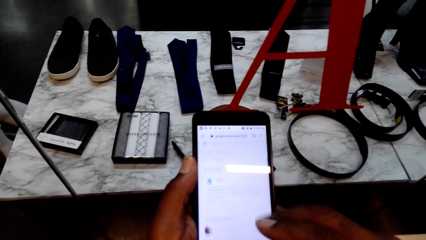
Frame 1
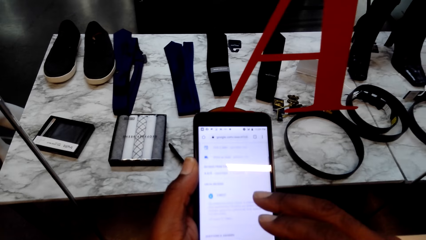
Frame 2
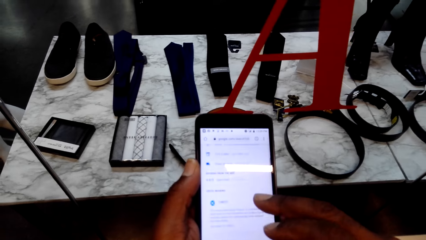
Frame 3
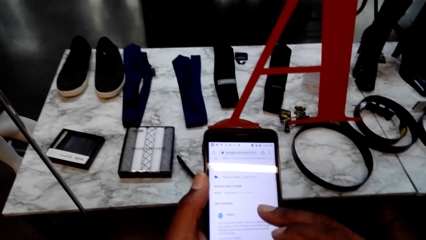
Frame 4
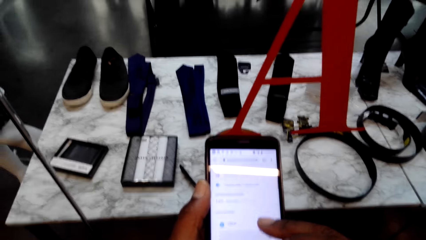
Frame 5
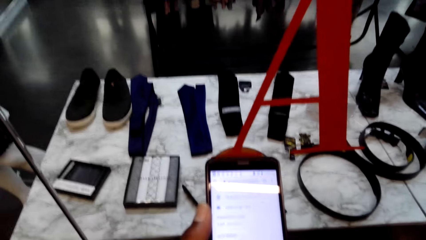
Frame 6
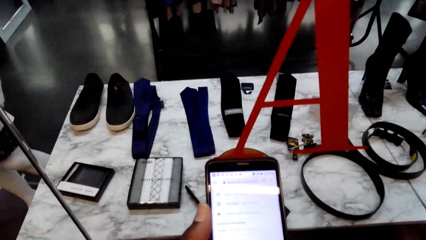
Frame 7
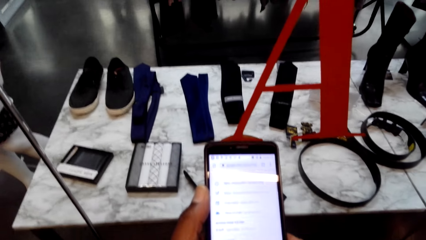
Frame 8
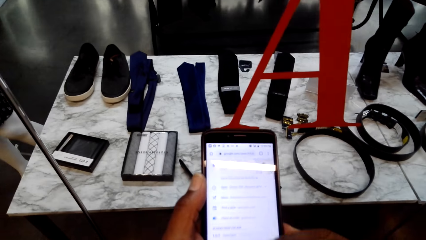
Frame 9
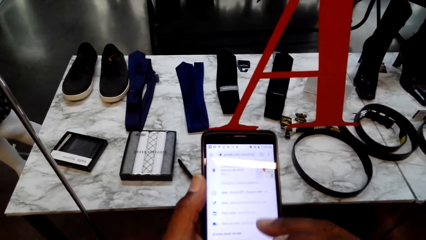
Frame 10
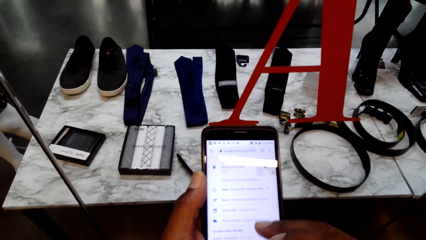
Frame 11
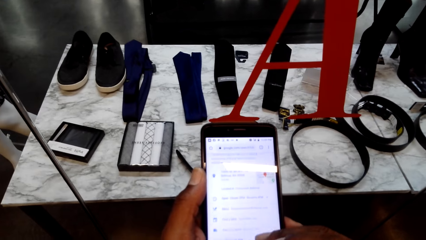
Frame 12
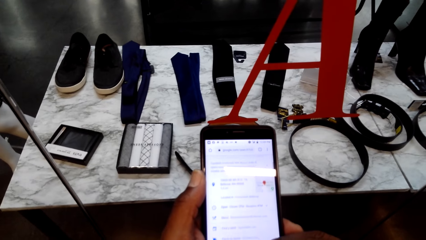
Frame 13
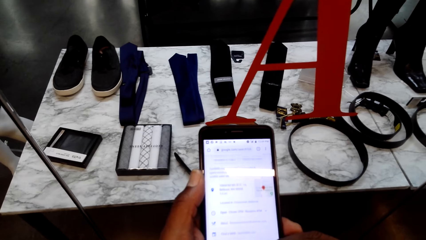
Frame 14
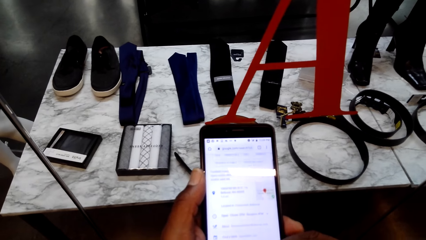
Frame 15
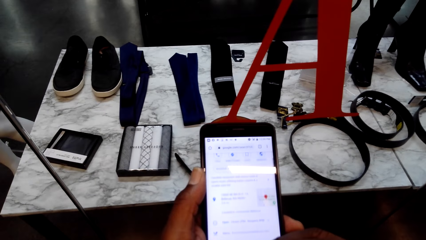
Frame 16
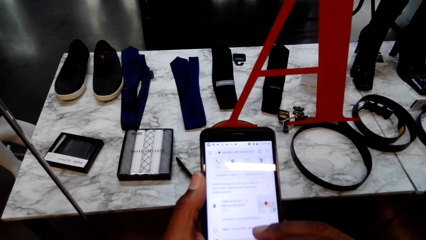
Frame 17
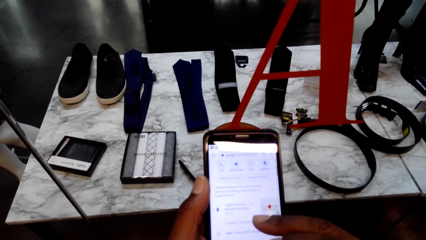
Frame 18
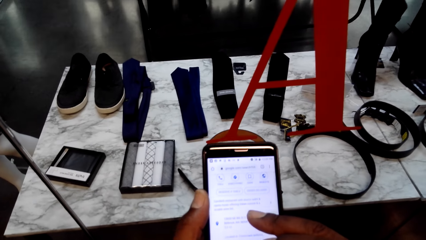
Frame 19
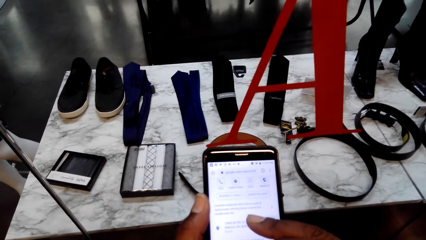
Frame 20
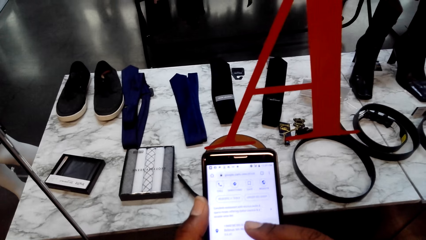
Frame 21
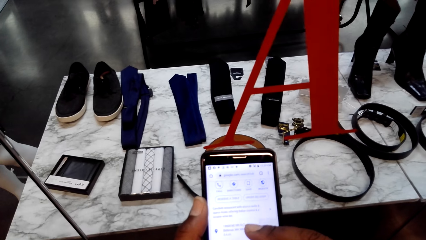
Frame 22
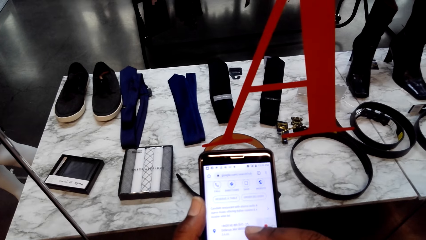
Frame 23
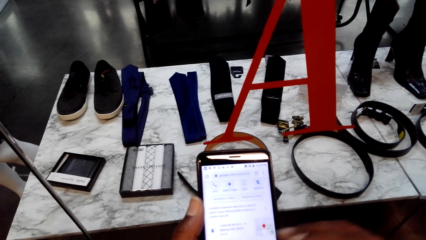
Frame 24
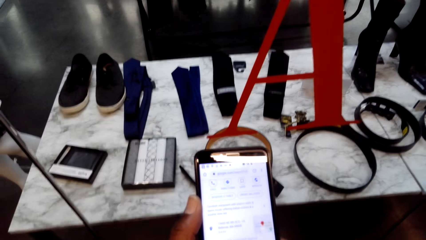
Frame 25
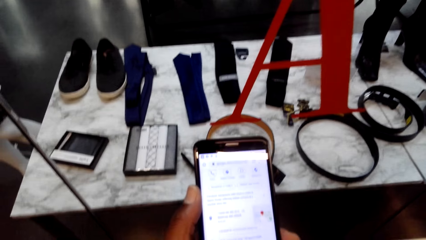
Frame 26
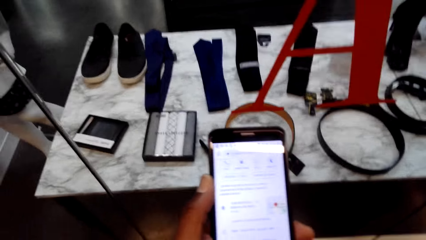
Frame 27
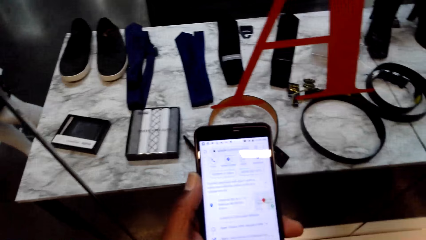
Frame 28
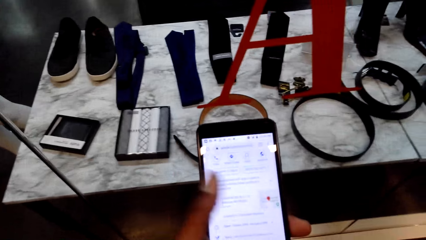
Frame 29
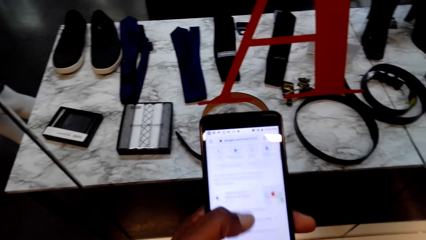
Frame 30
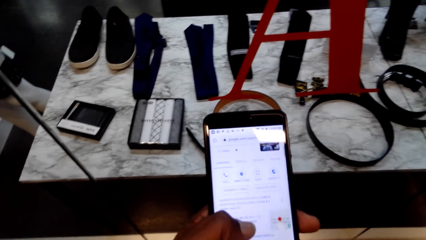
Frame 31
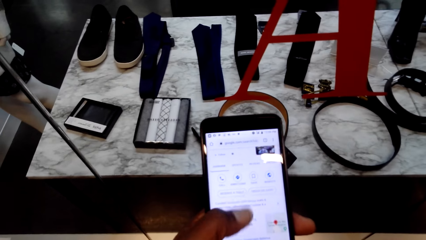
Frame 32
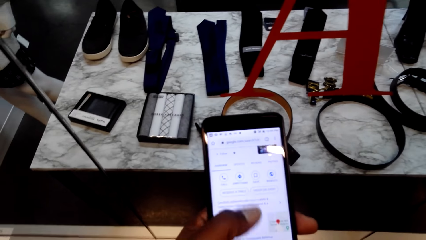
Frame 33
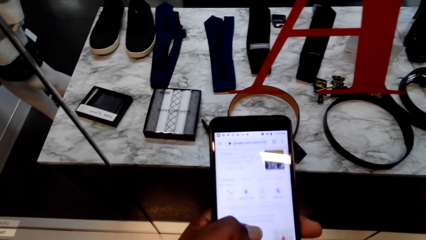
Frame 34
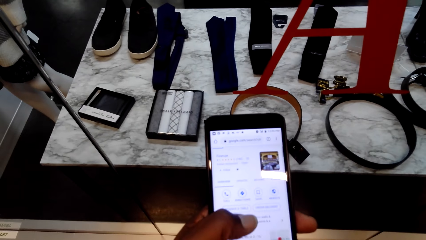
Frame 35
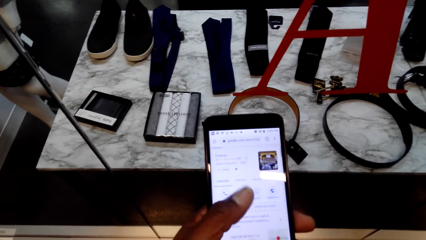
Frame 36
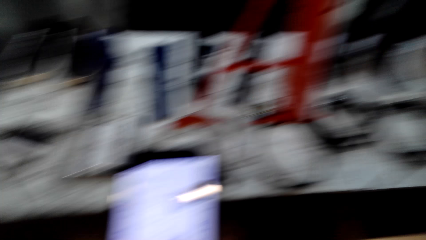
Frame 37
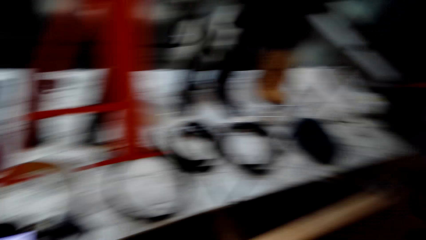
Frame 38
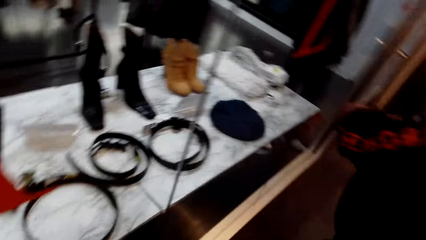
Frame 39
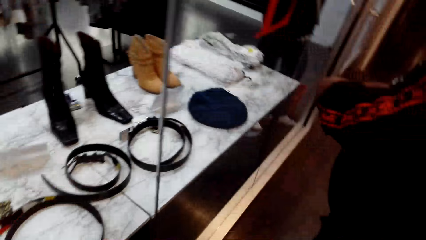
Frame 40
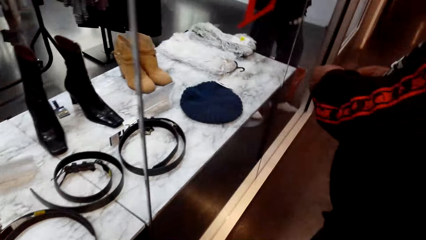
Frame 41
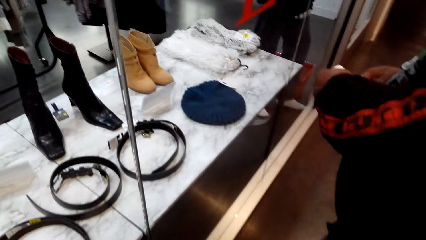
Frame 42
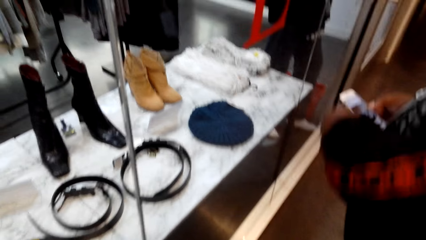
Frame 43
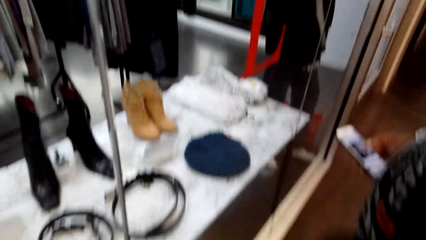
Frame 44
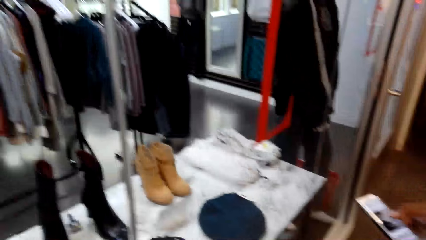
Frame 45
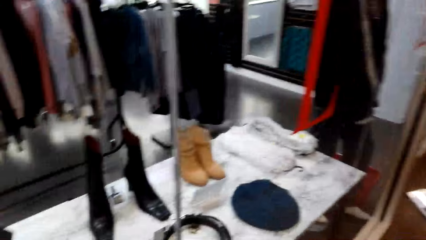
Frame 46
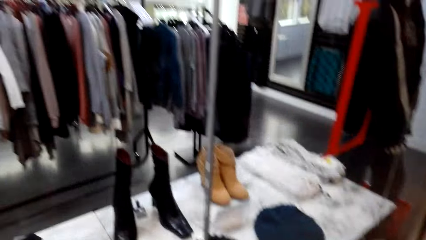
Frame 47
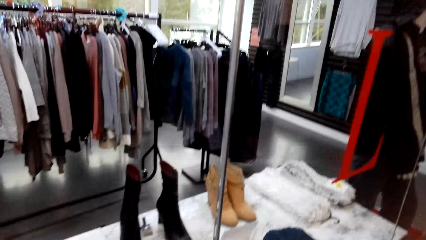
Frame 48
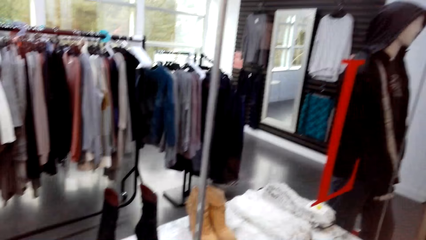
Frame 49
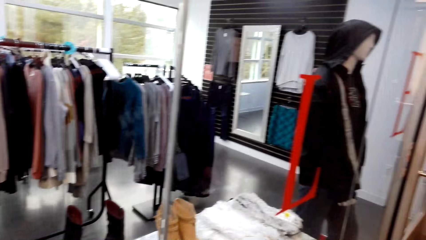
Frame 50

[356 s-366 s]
A man operates the phone. The man holds the phone. The camera wearer looks in the clothing store.

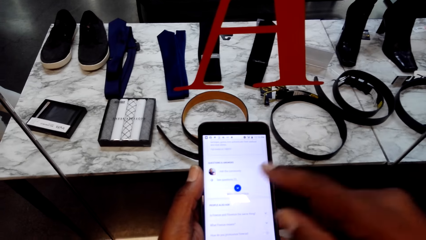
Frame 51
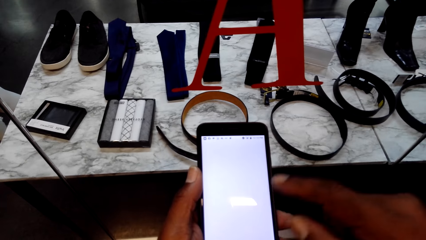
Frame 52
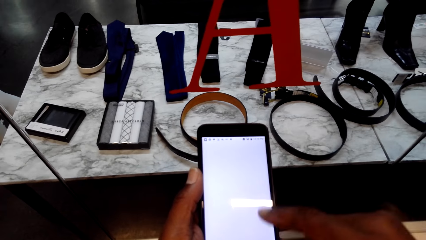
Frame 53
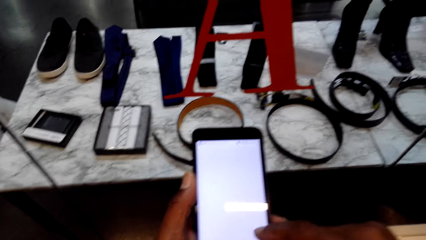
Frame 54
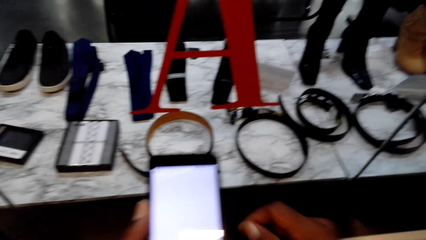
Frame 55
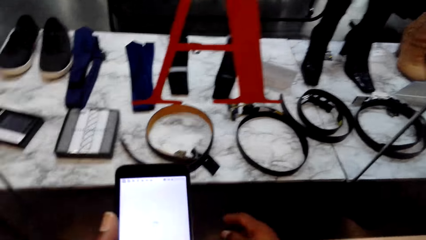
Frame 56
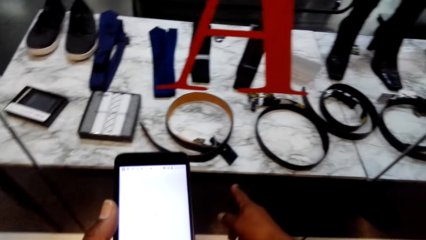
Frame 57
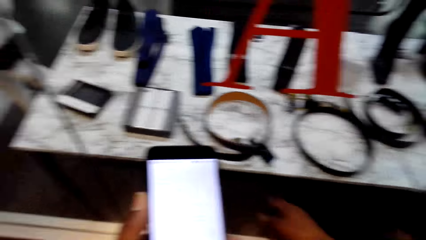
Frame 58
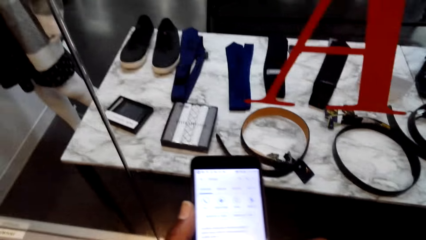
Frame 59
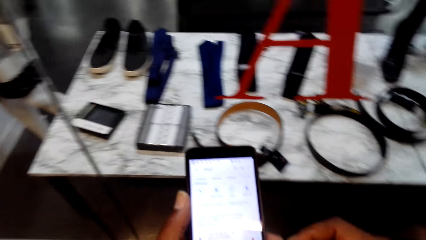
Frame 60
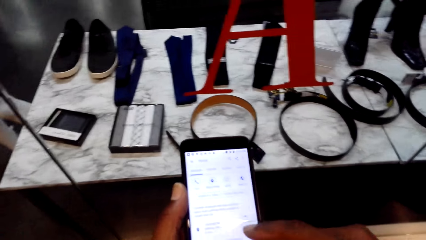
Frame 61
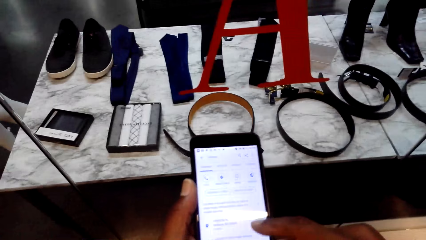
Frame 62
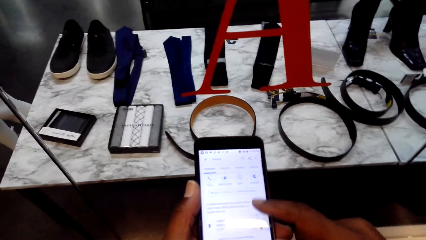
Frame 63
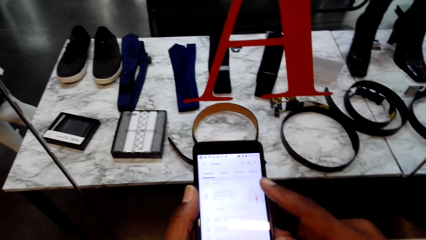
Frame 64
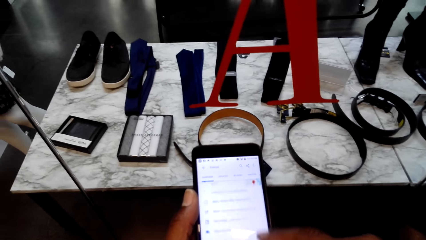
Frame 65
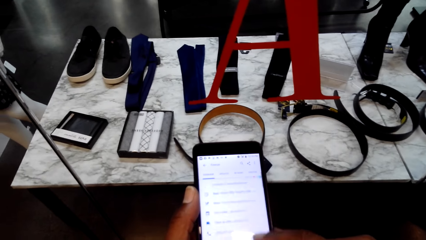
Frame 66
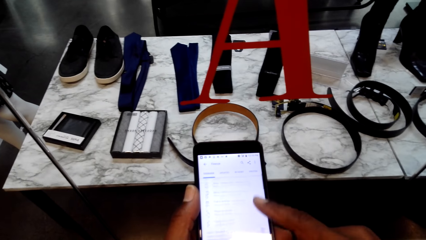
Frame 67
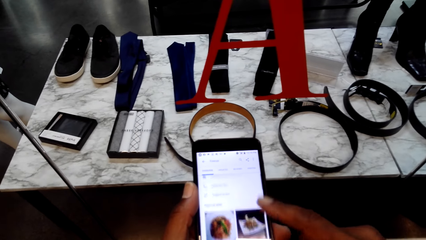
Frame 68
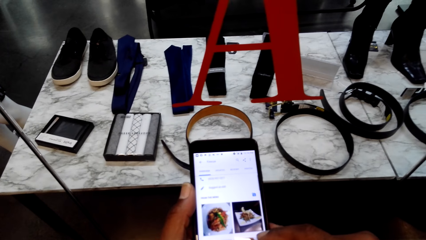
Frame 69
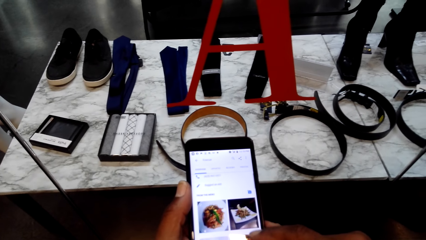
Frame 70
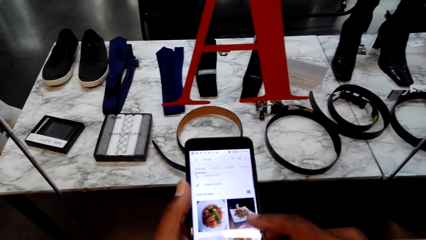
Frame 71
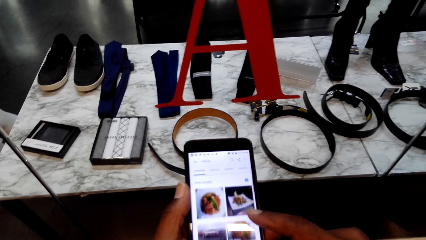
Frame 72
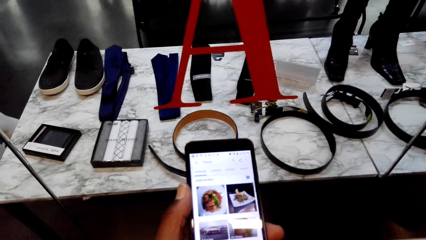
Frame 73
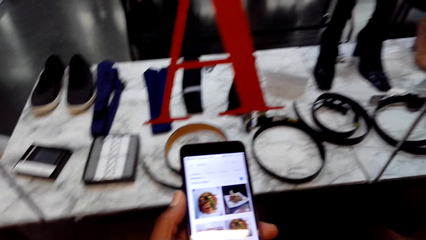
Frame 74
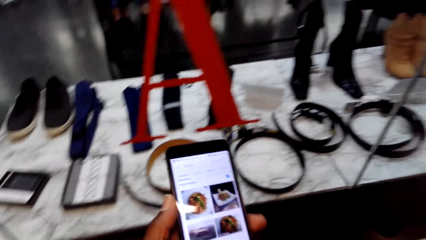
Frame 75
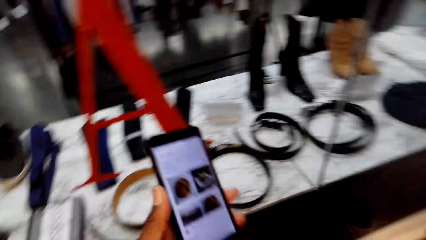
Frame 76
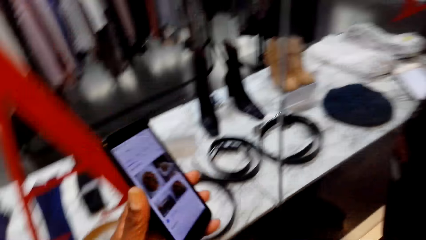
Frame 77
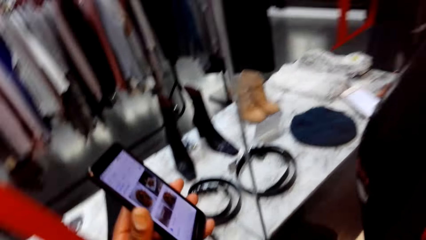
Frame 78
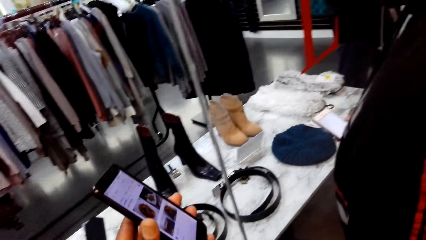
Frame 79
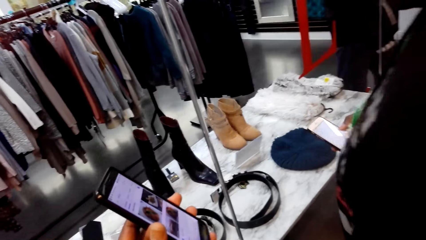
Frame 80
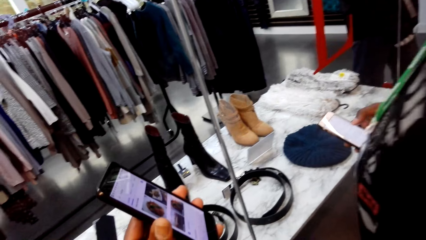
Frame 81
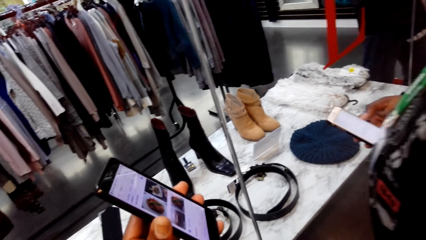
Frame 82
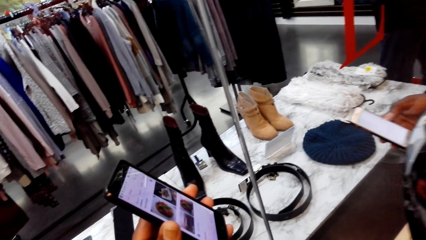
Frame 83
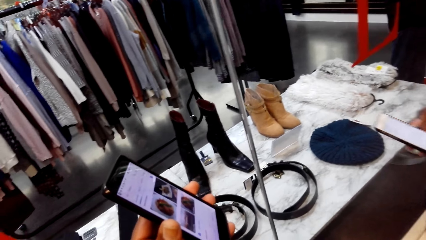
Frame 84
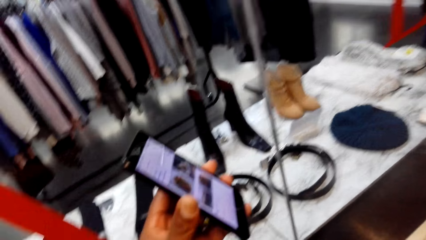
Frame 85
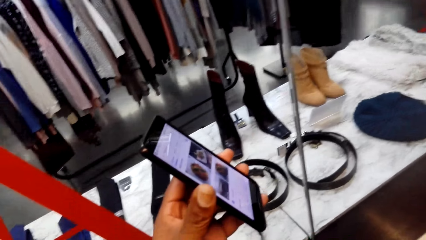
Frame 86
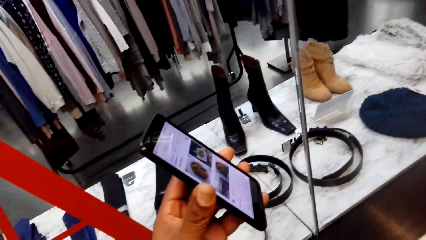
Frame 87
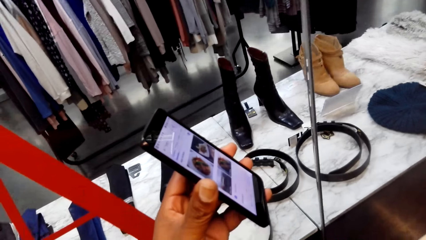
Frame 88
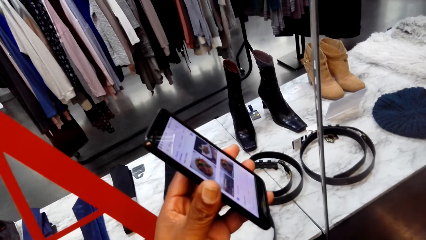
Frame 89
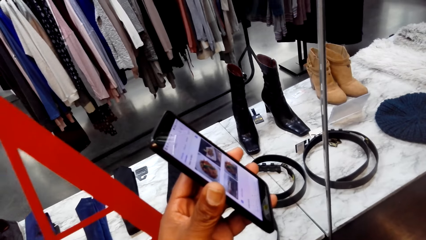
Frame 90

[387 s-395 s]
The camera wearer speaks with gestures. They operate the phone. They show a man his phone.
